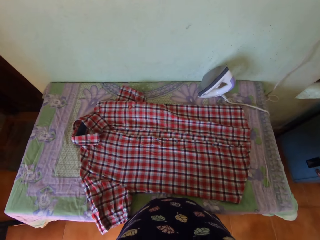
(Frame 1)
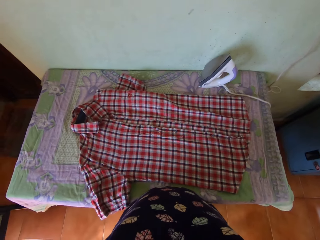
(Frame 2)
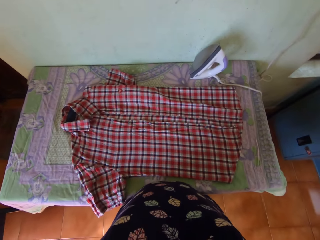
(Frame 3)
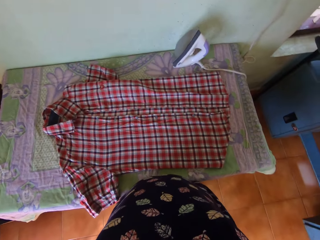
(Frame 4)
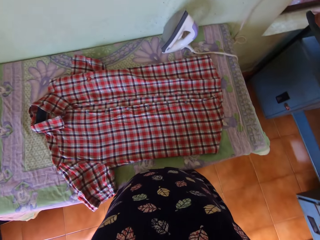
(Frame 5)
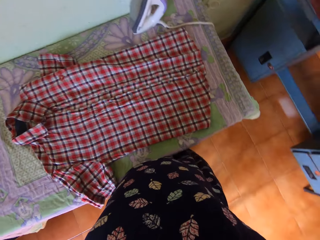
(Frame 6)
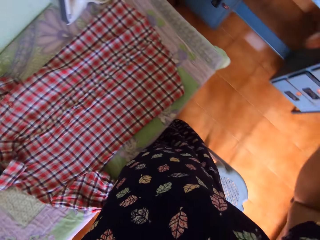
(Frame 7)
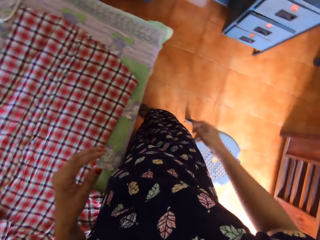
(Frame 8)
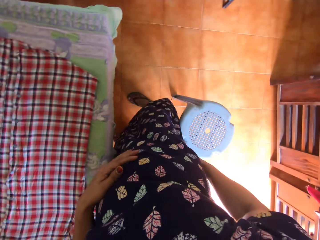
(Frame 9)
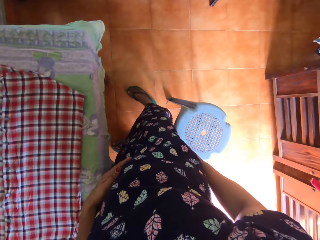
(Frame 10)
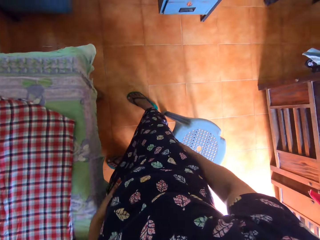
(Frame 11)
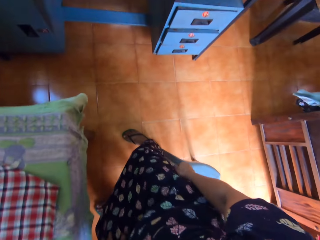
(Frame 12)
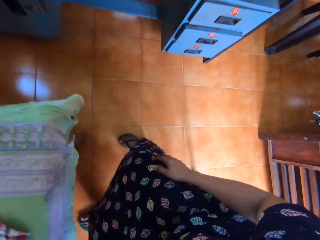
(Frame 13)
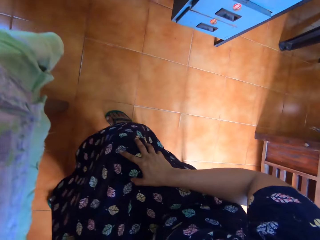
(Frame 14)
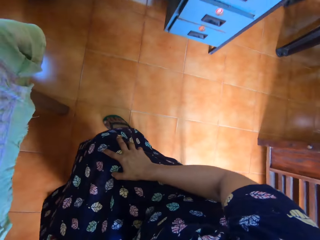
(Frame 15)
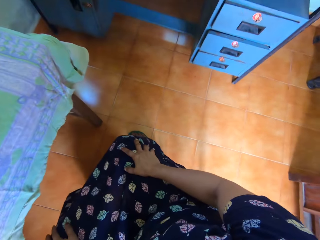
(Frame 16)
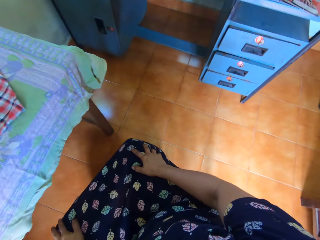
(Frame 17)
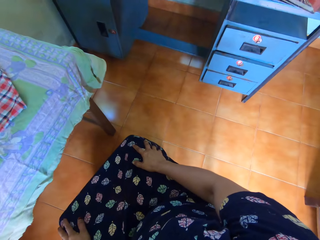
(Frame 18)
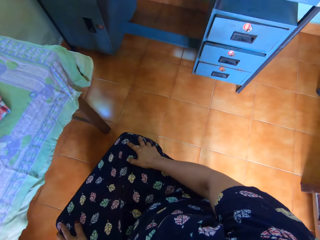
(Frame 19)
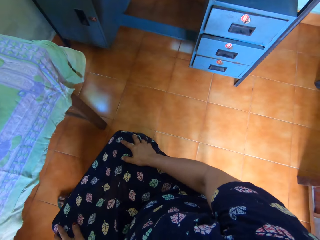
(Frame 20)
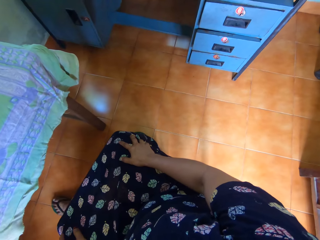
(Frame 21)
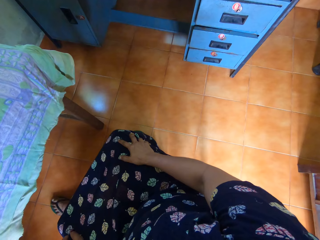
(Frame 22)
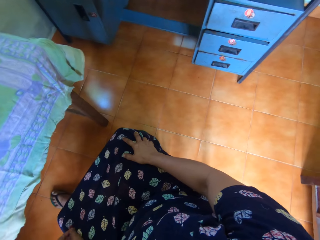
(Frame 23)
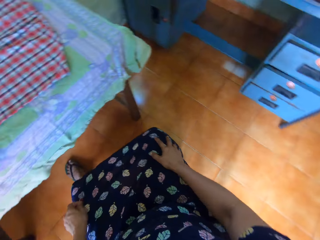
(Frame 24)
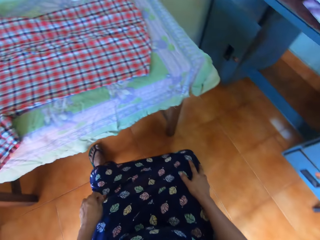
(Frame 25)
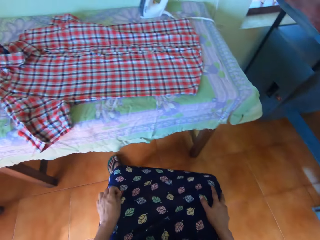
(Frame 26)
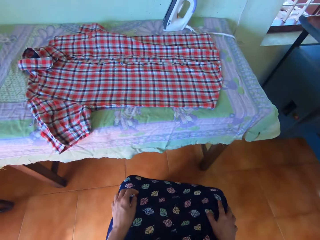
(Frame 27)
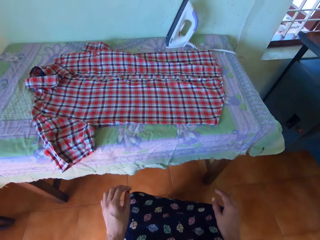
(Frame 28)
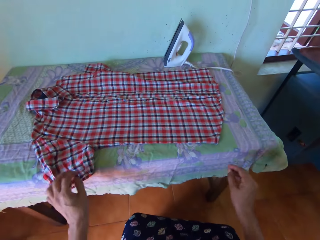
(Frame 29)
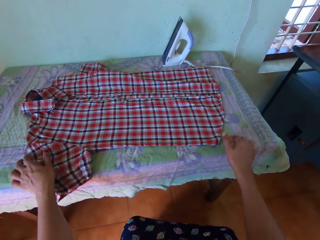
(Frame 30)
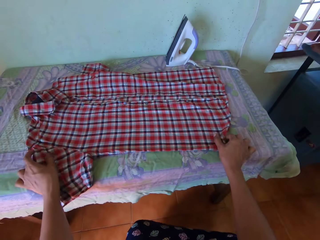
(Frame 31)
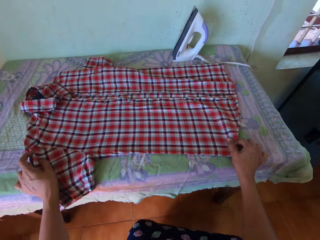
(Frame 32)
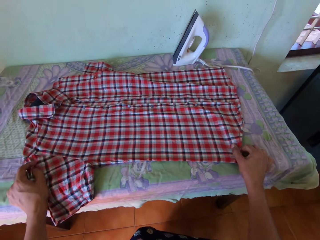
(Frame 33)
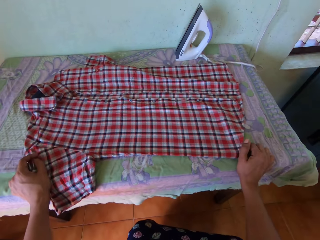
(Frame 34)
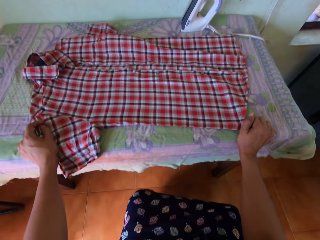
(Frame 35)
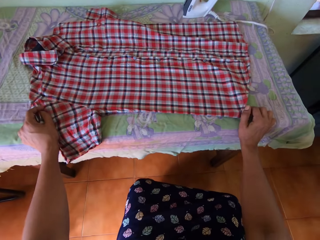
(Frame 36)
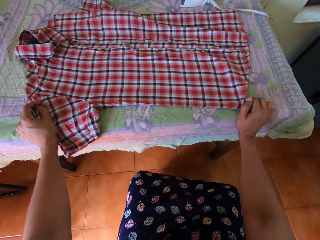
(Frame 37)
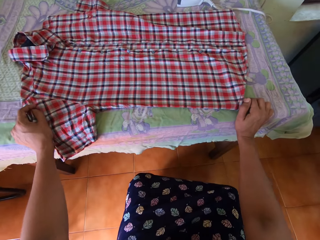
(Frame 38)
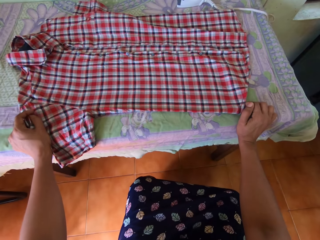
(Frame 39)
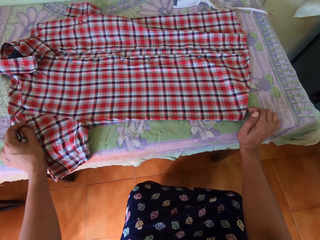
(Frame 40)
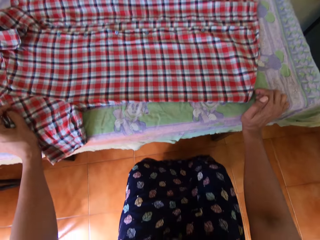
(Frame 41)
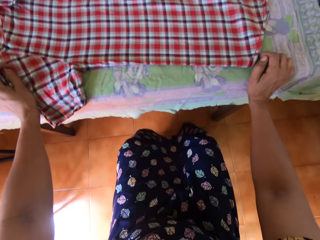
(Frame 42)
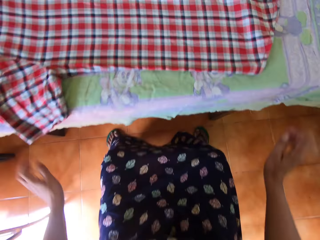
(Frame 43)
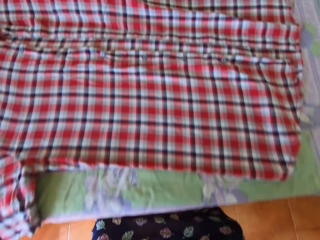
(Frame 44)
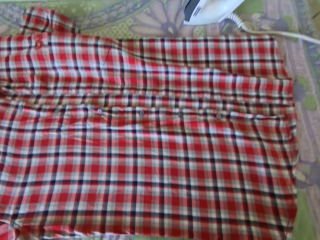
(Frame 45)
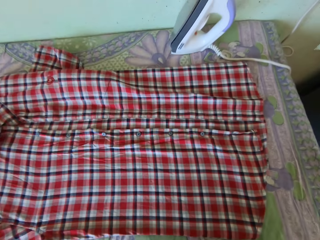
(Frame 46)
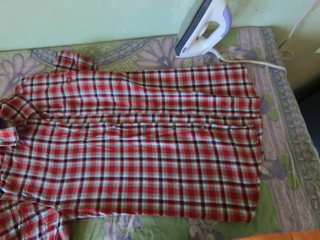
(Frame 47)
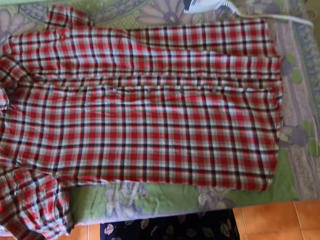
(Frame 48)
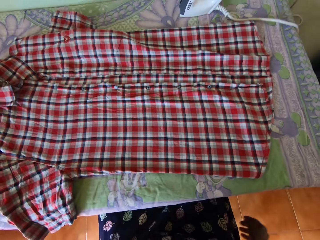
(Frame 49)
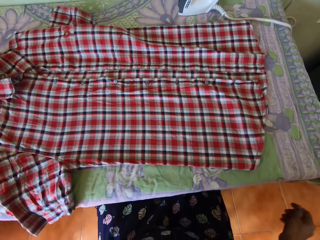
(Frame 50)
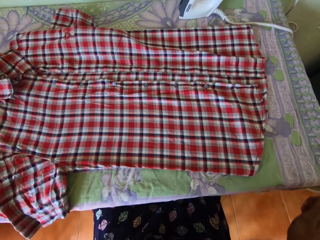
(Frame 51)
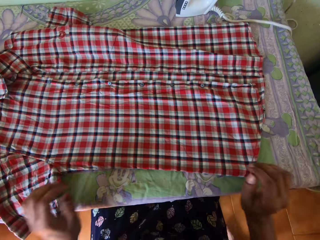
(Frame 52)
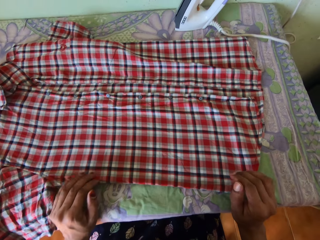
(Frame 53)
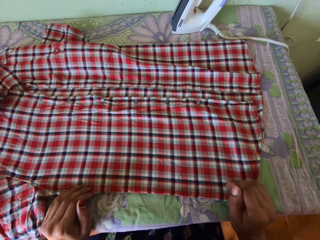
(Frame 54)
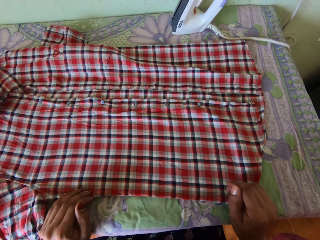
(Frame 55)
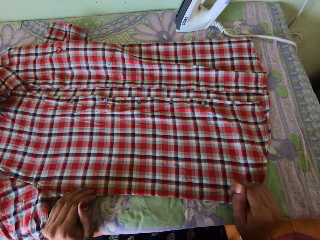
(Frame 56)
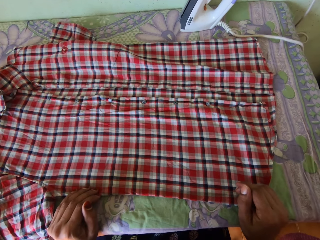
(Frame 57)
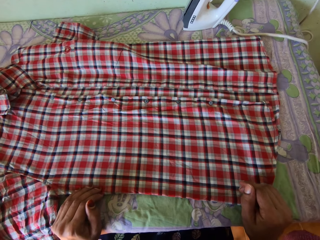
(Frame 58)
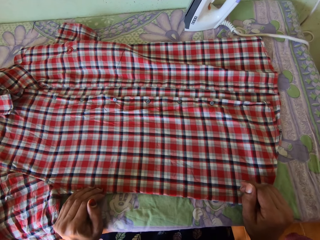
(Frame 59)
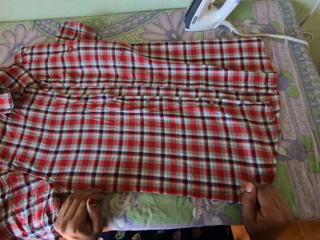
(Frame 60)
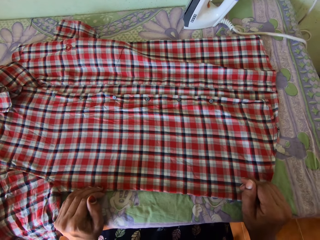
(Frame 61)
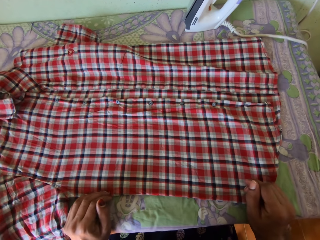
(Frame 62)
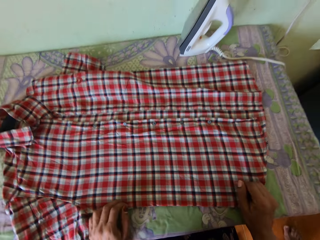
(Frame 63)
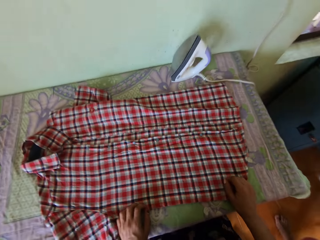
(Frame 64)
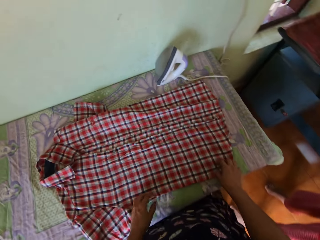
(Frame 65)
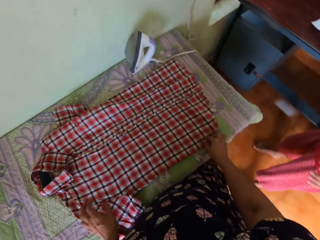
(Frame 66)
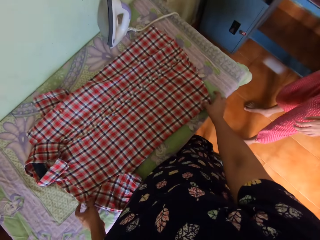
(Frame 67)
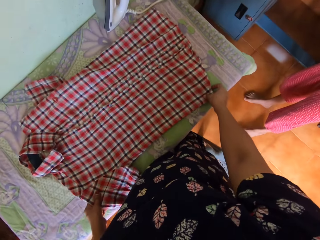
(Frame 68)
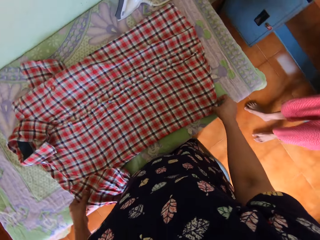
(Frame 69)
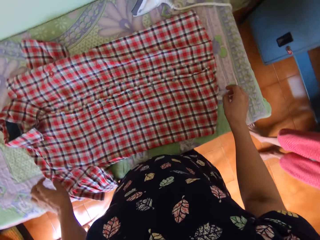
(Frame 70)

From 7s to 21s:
The camera wearer drops both hands. She sits on a plastic chair. She converses. She adjusts a shirt on a table with both hands. She touches the shirt. She takes off both hands from the shirt on the table. She pulls the chair. She places both her hands on the shirt on the table.

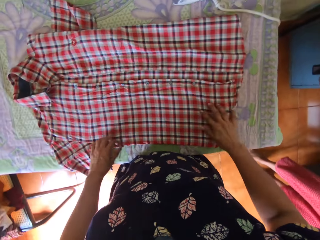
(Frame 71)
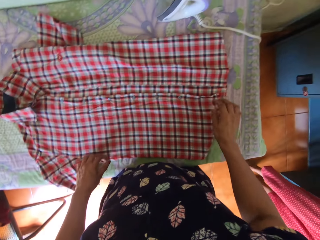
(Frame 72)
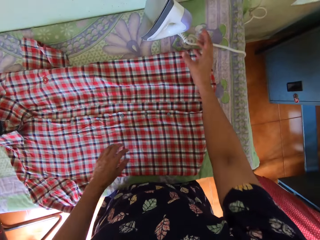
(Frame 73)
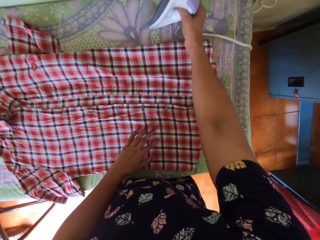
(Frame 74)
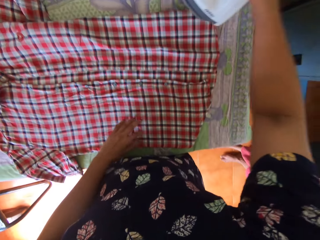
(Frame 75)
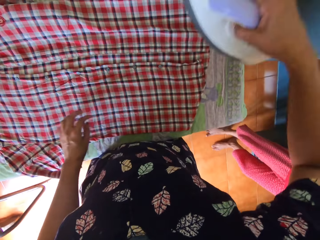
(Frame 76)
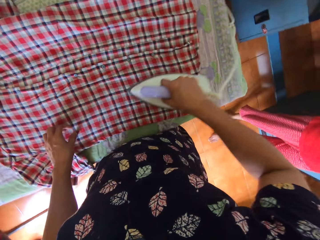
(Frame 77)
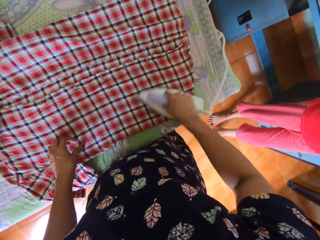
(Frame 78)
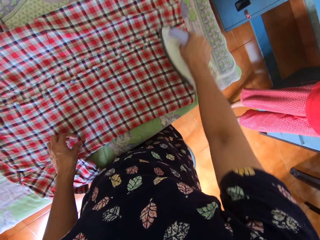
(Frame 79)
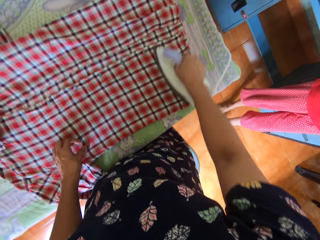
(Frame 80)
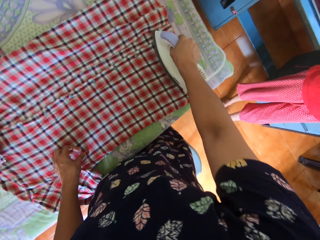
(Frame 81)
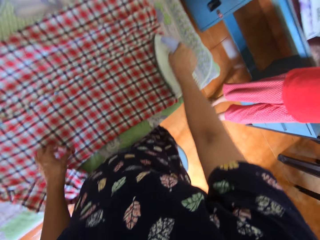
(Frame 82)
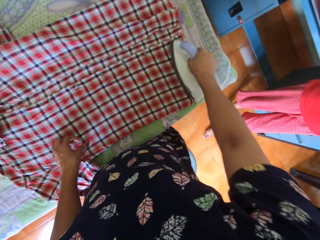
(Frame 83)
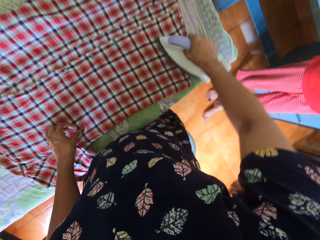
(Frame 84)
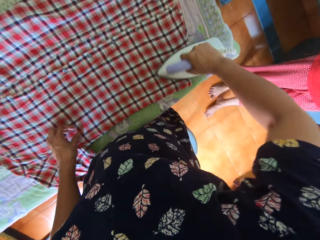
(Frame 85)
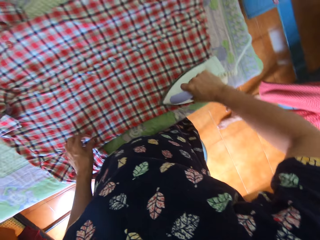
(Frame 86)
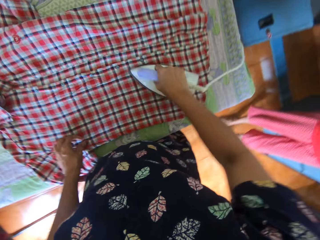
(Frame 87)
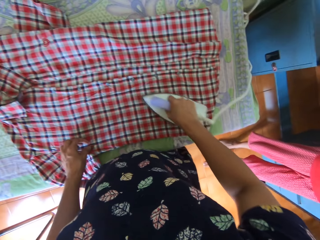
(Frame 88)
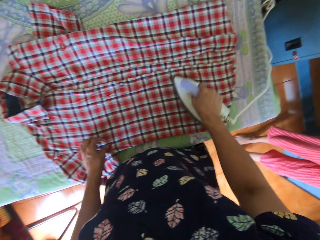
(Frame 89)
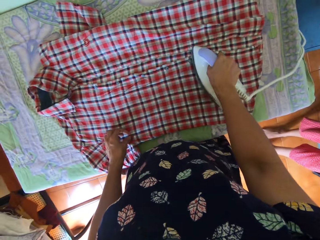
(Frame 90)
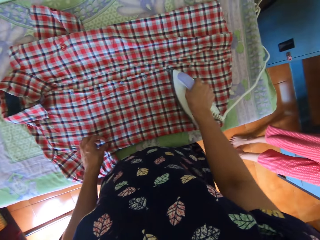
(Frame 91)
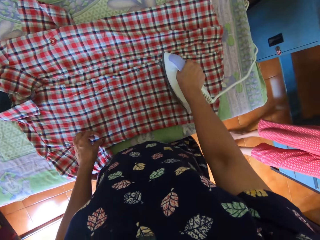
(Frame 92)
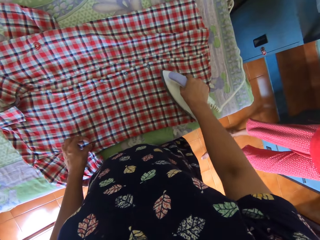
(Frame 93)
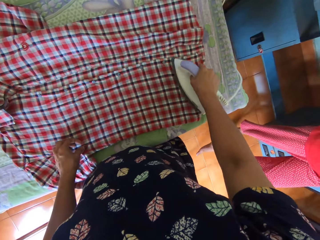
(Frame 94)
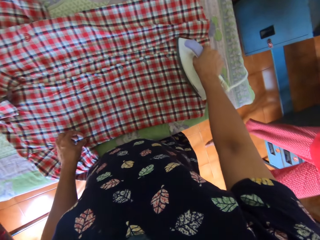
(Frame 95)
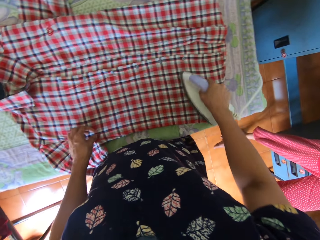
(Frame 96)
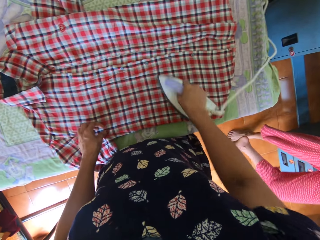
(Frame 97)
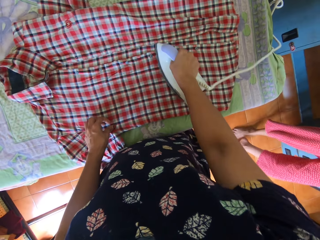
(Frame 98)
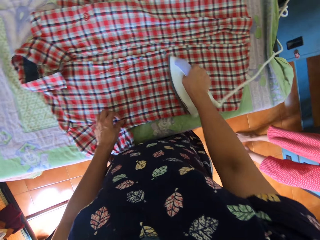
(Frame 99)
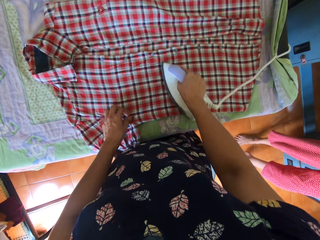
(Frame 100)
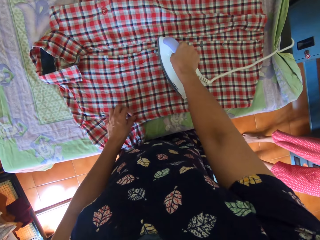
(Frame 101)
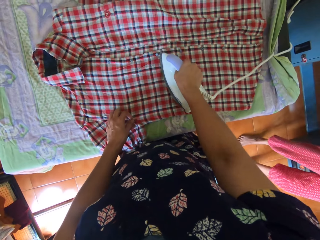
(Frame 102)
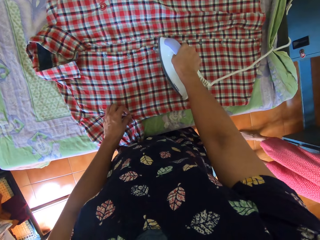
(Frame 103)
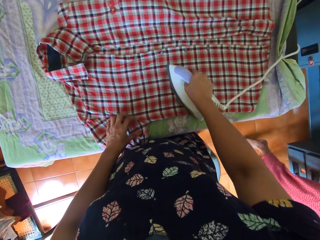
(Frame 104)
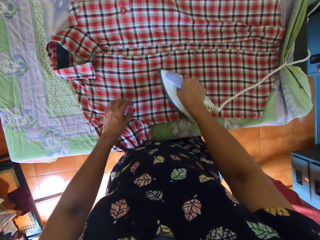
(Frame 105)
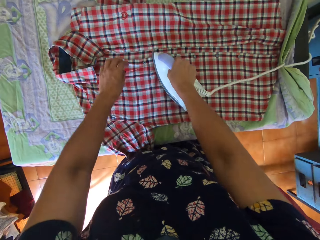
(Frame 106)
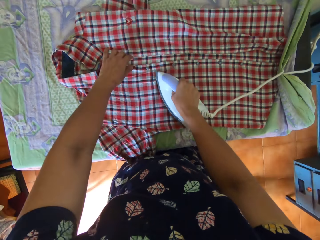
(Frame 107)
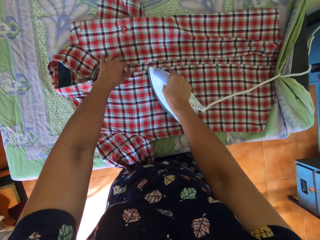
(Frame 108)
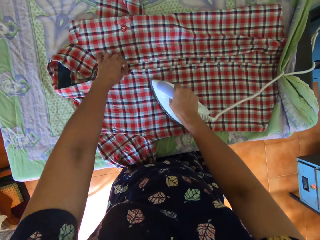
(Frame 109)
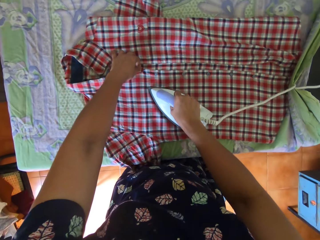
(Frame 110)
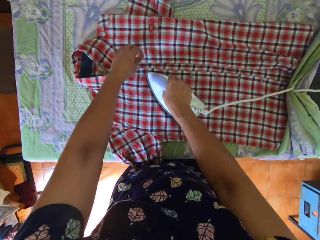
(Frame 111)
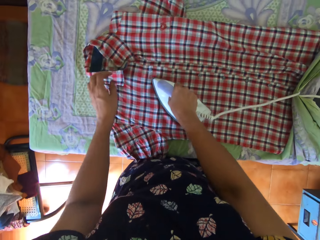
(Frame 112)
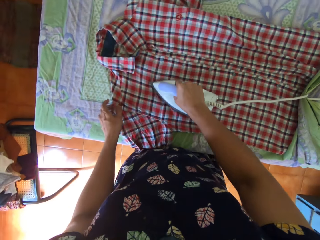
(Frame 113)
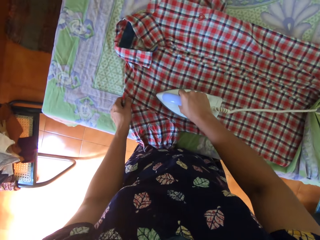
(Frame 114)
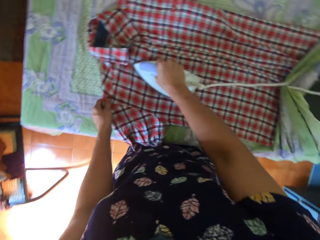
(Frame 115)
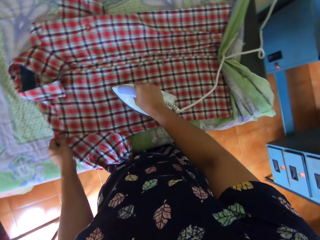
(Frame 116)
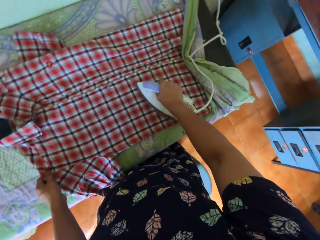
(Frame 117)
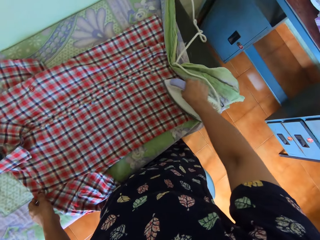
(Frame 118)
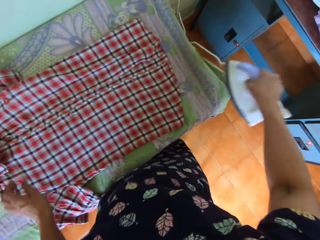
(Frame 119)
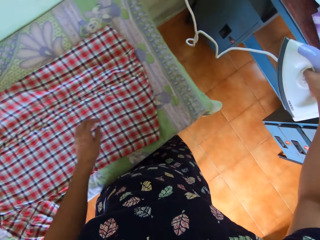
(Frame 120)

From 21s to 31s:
A child stands close to the table. The camera wearer adjusts the shirt on the table with both hands. She picks up an iron from the table with her right hand. She irons the shirt with the iron on the table. The child walks away. The camera wearer adjusts the shirt on the table with her left hand. She adjusts a sleeve of the shirt on the table with her left hand.
